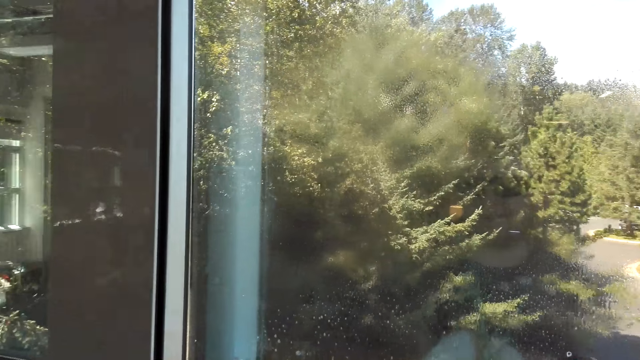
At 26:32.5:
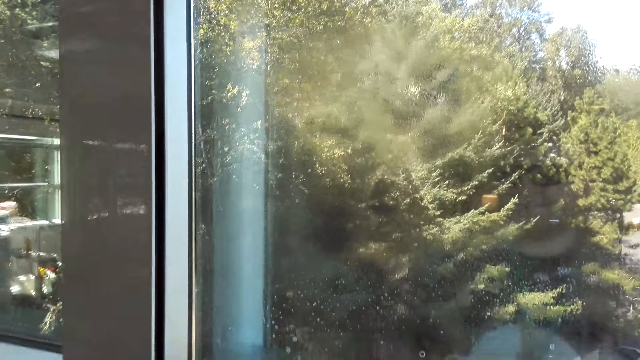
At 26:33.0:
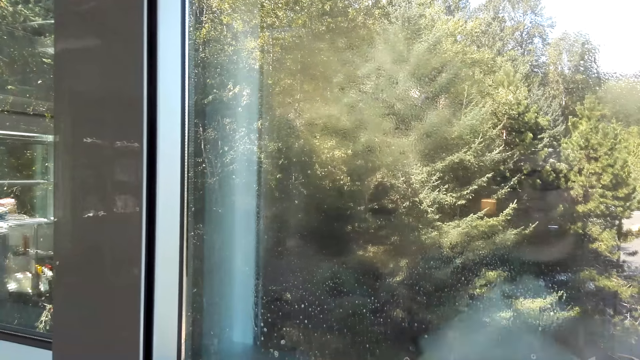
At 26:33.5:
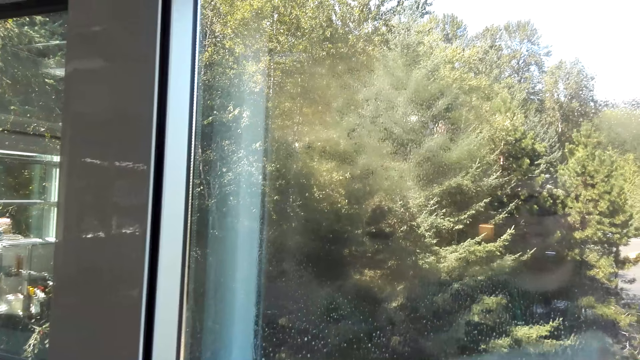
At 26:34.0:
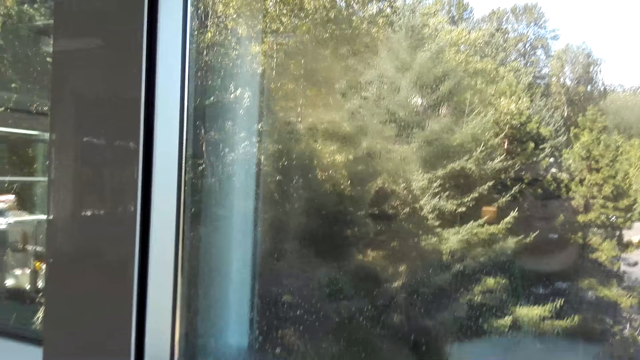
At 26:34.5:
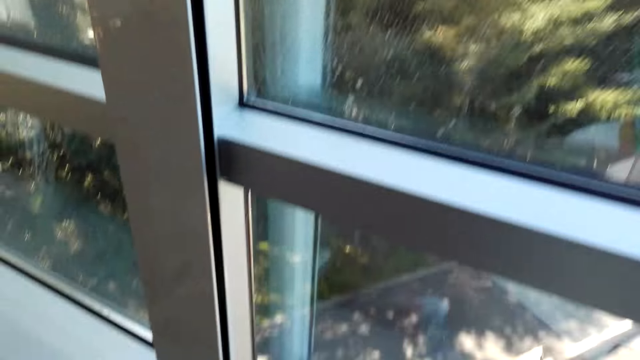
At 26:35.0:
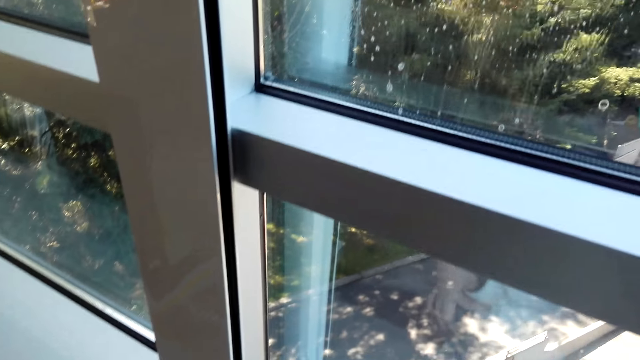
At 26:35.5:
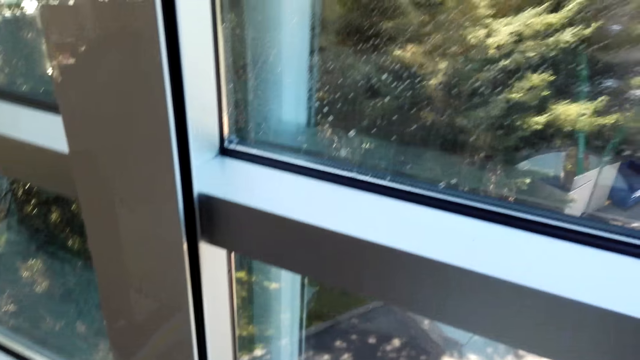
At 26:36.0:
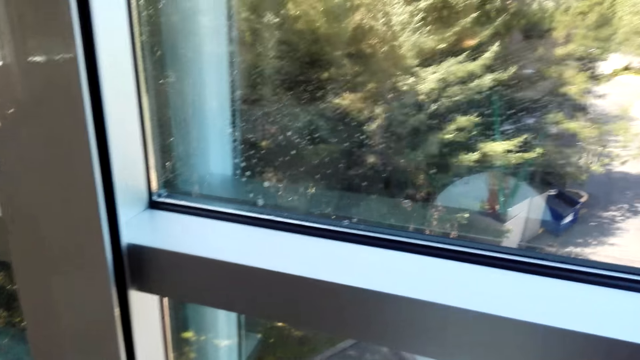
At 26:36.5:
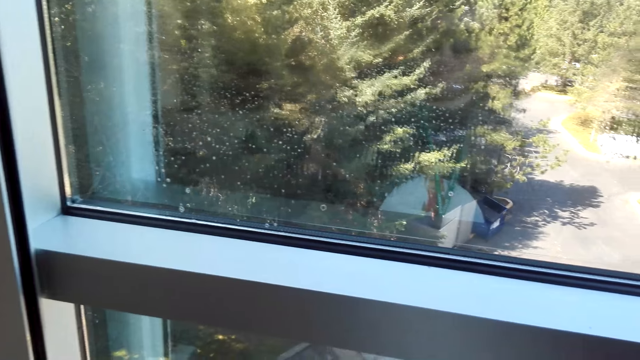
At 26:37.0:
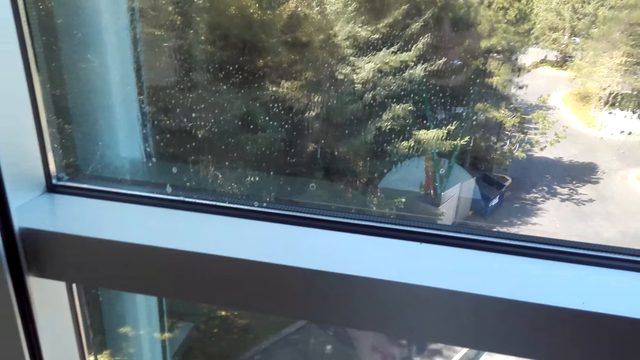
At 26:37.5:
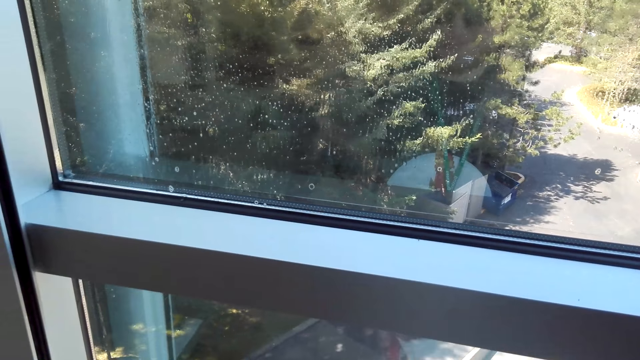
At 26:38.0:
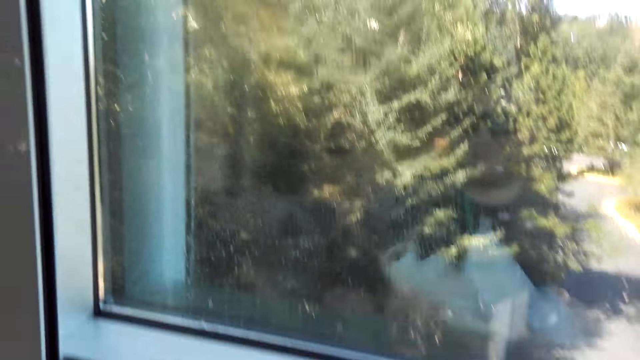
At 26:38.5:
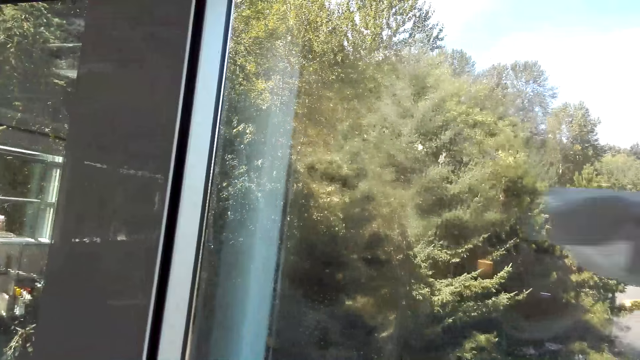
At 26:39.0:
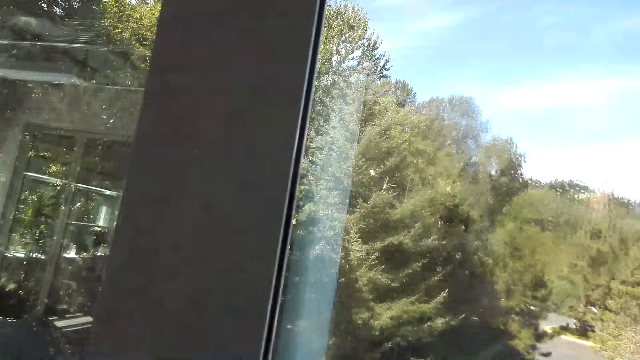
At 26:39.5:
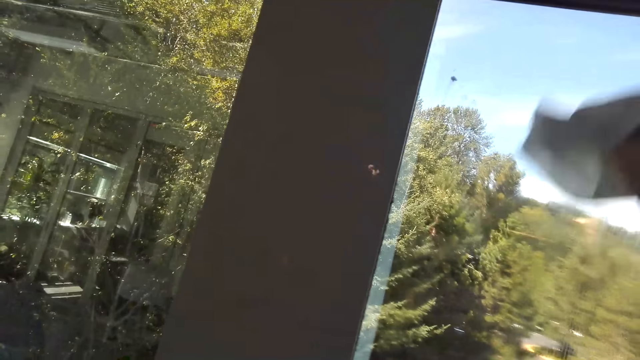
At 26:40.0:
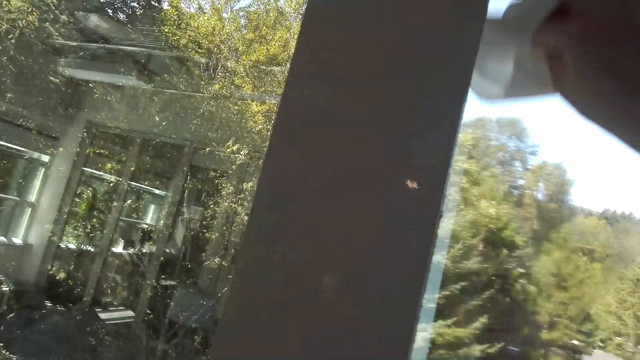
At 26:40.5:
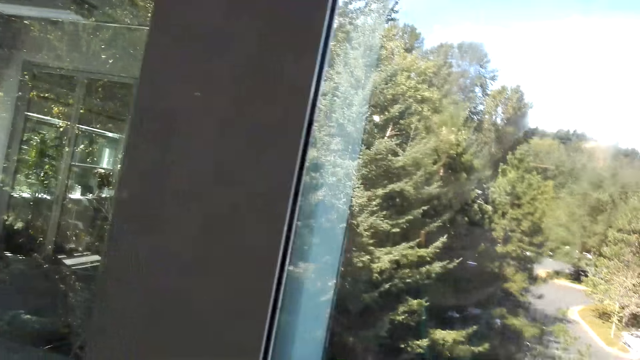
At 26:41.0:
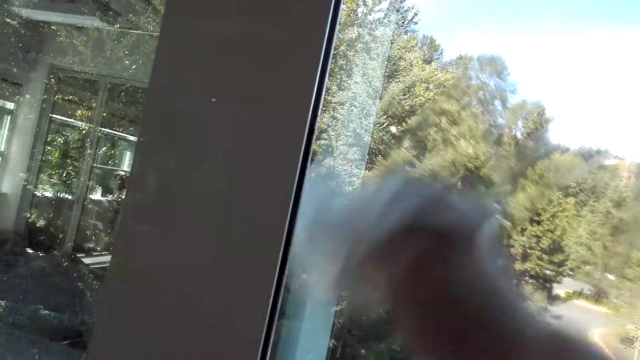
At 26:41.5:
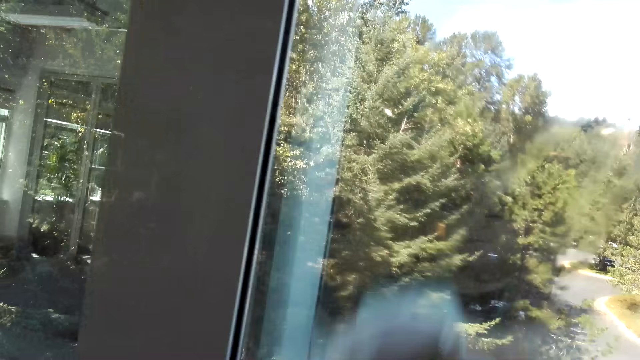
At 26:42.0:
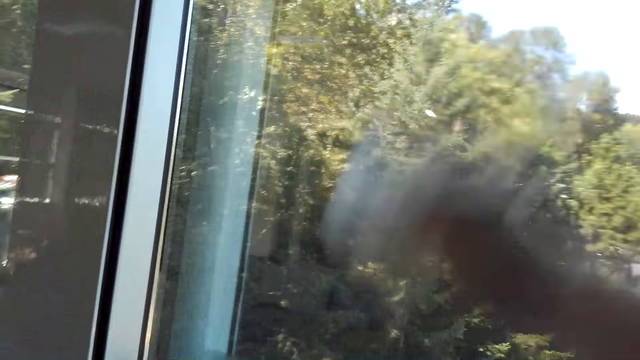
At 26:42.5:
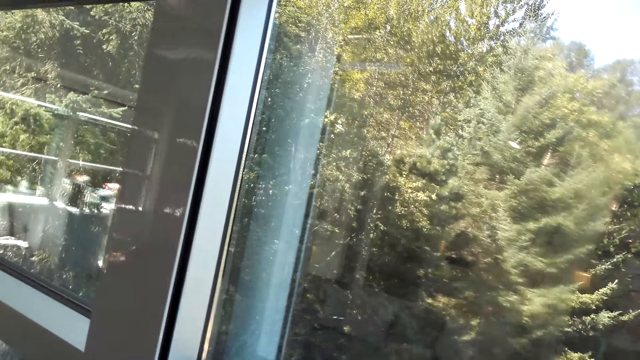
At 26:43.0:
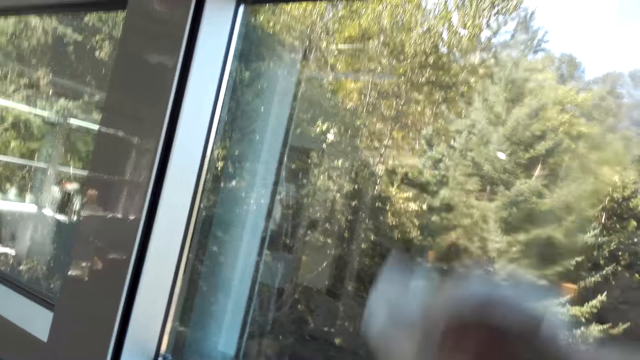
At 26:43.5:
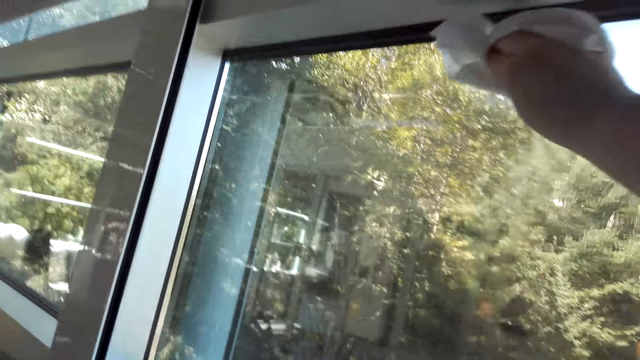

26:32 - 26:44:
The camera wearer wipes the window with a tissue.

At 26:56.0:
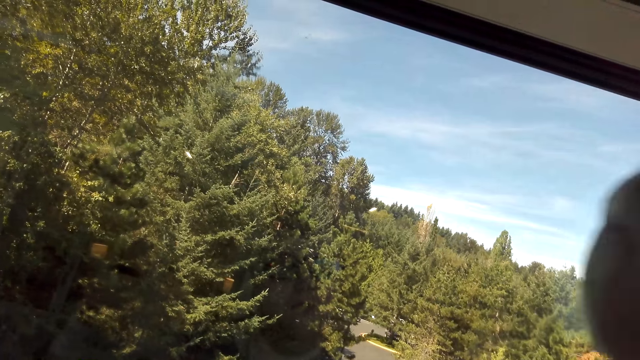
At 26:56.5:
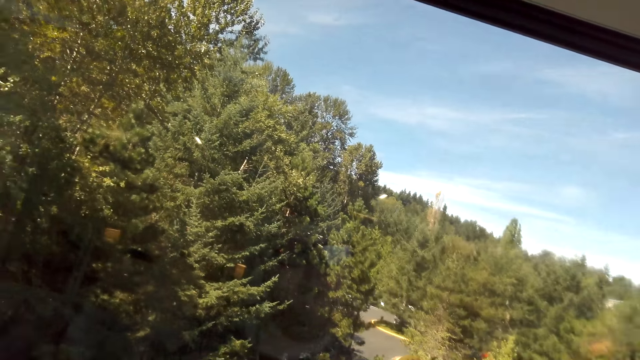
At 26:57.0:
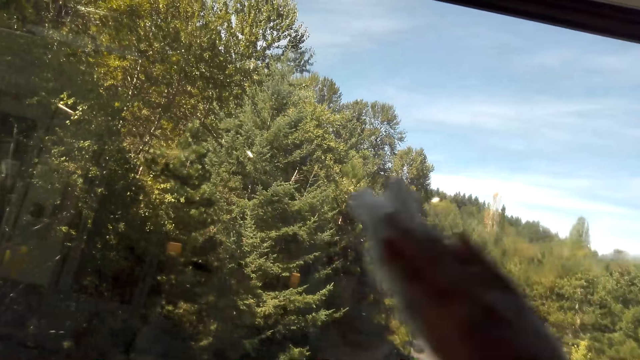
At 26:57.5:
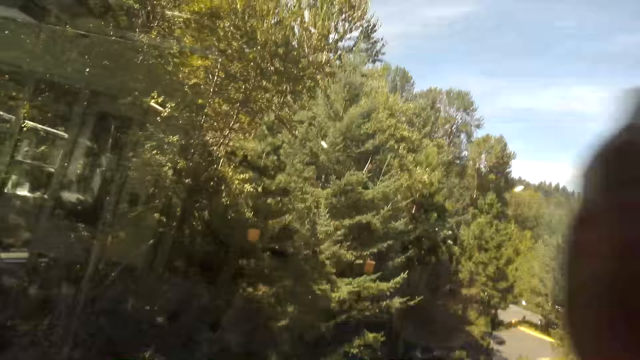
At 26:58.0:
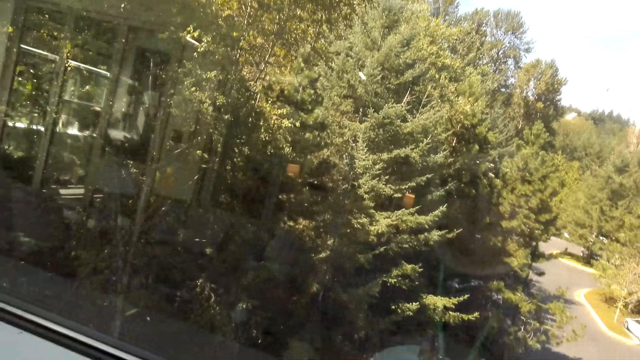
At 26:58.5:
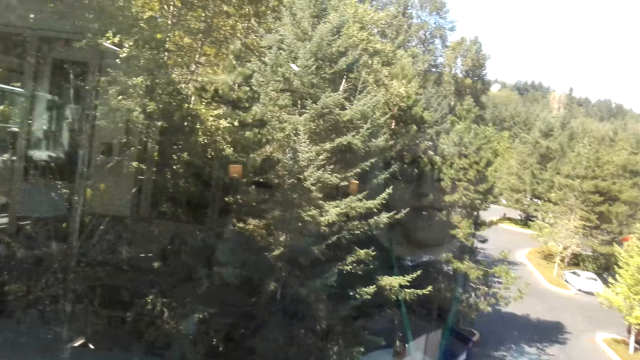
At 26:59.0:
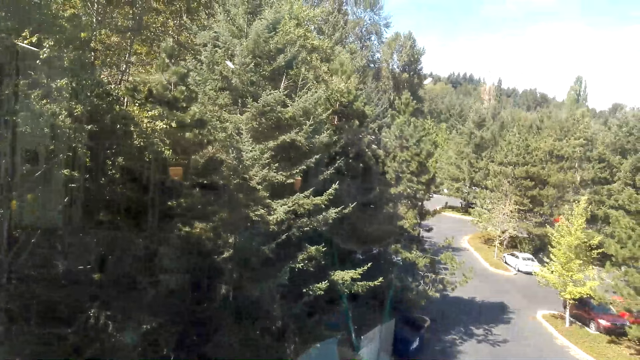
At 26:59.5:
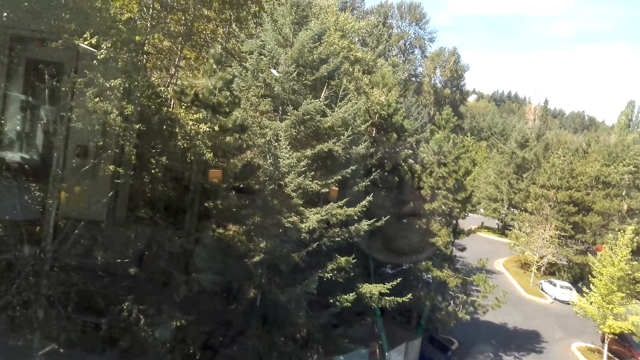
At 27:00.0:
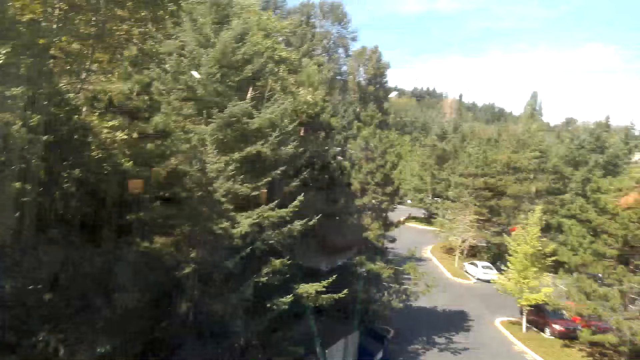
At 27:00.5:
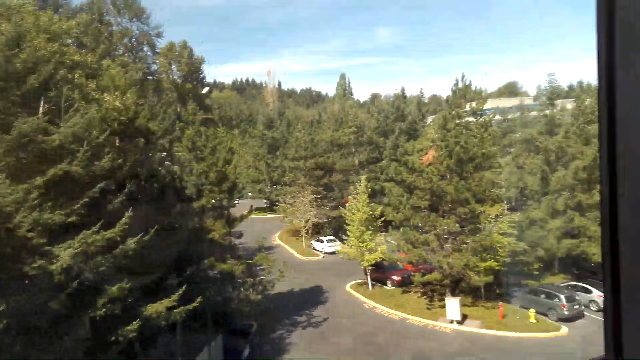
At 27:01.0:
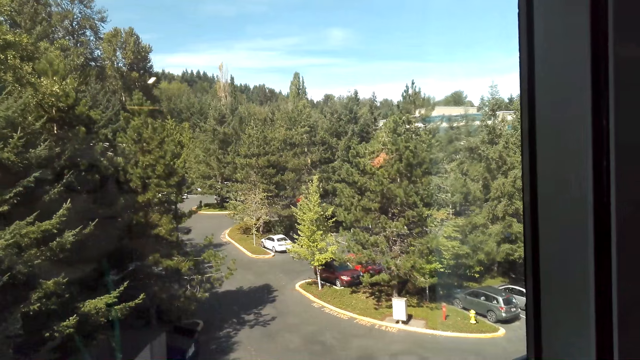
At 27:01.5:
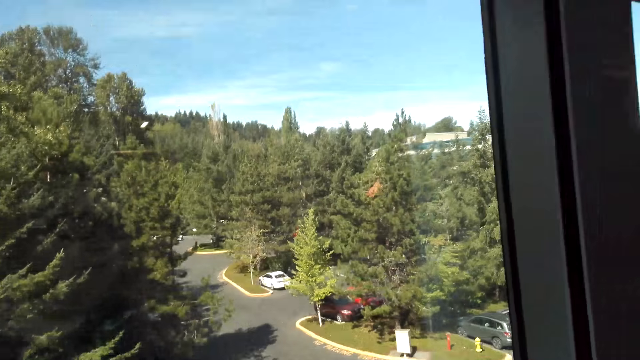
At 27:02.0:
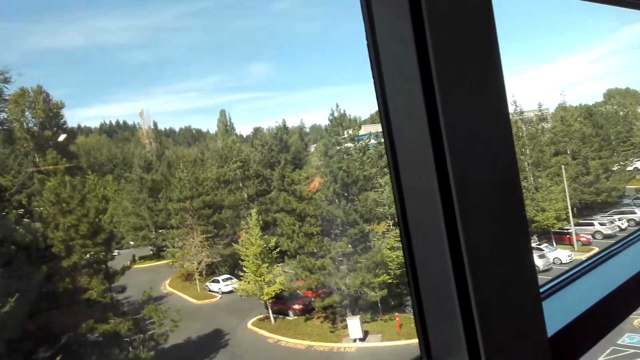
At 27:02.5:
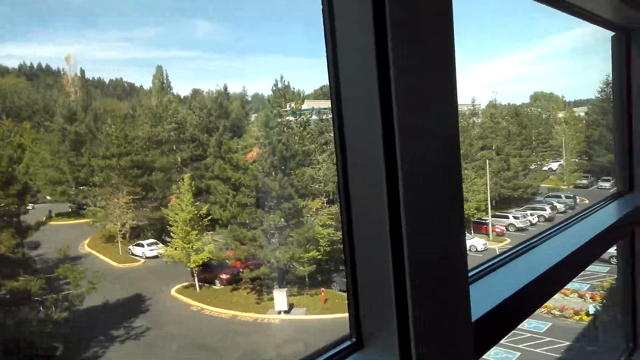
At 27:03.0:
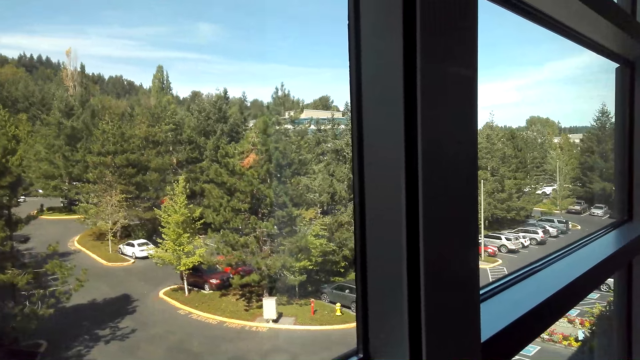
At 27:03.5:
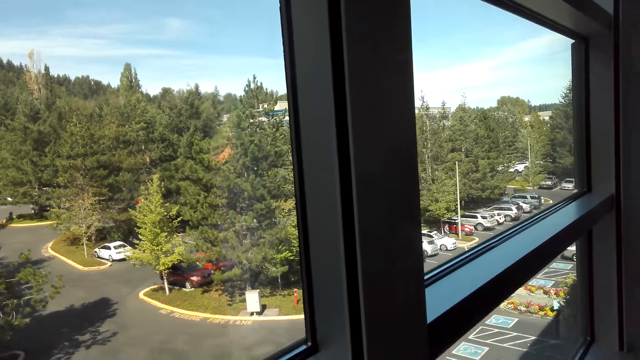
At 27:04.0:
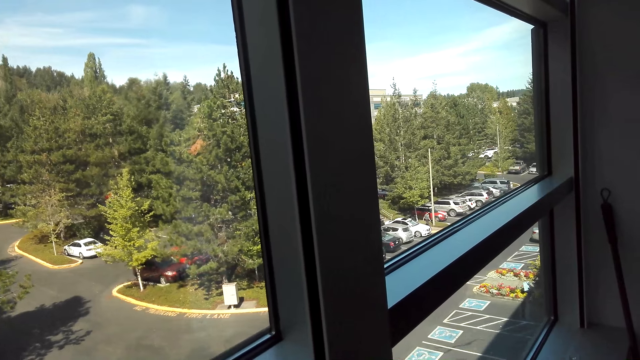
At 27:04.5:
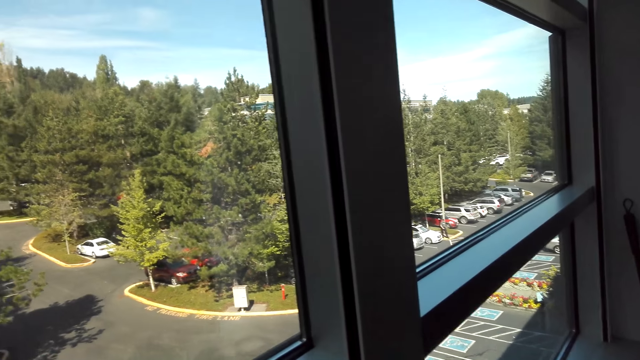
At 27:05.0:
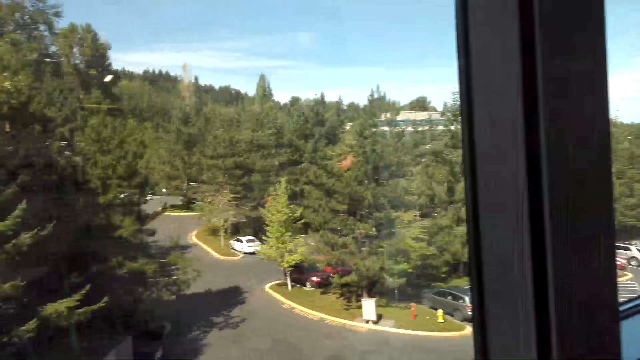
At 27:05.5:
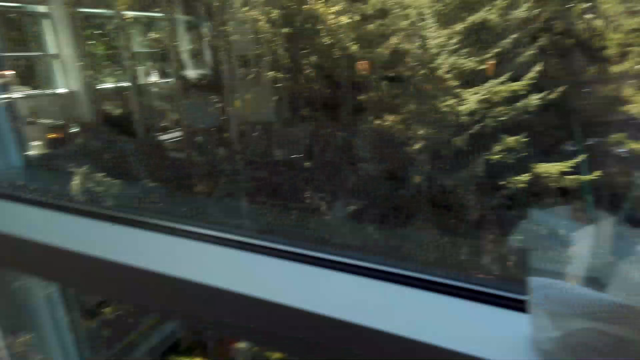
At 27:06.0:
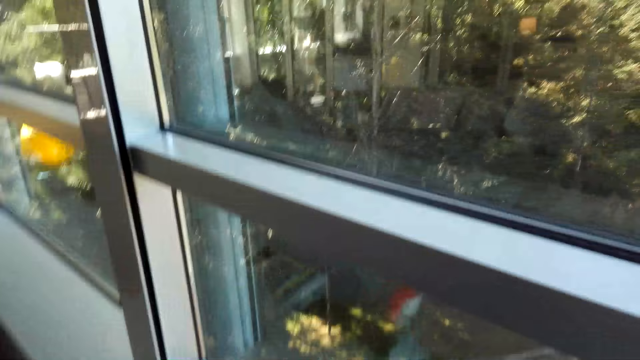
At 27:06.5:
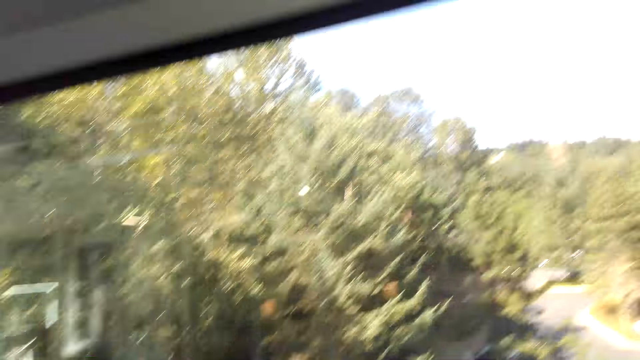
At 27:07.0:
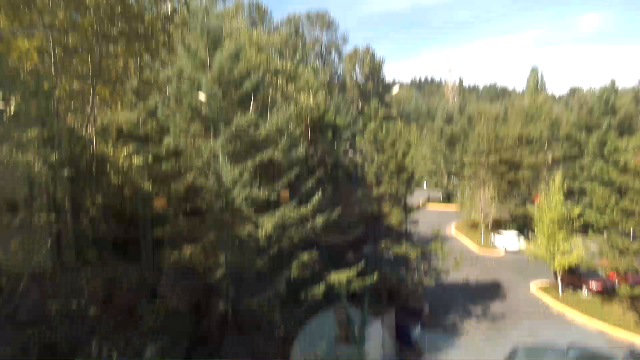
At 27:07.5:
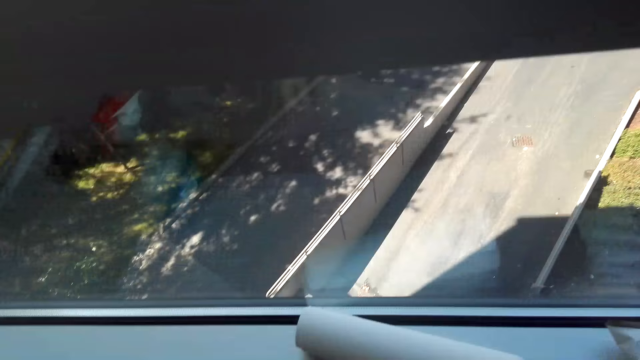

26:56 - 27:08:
The camera wearer talks with a man.
